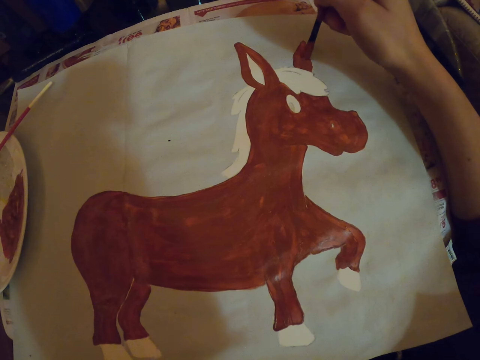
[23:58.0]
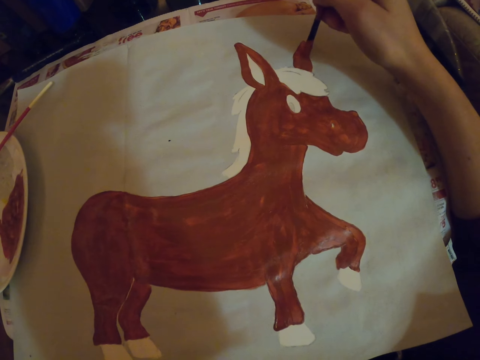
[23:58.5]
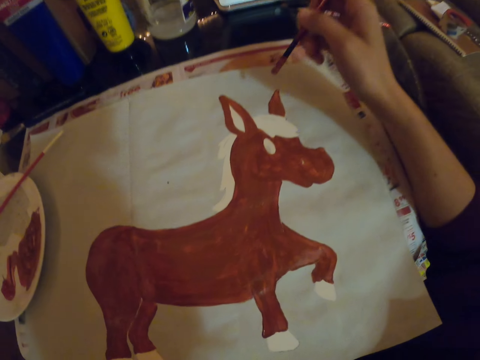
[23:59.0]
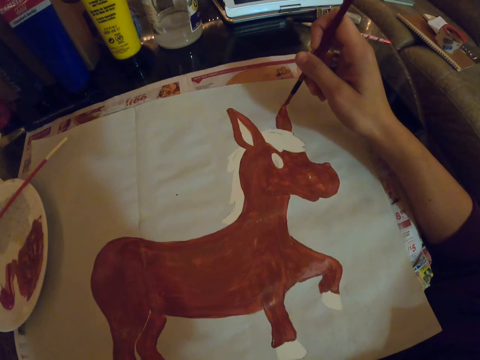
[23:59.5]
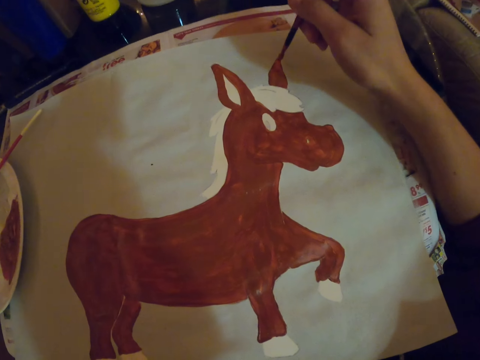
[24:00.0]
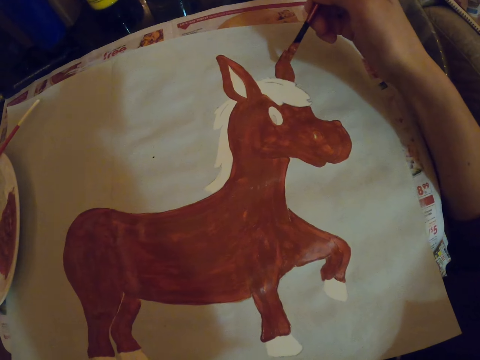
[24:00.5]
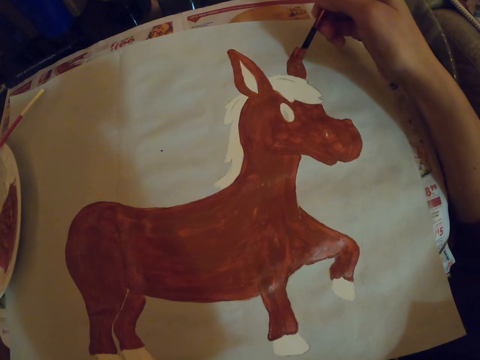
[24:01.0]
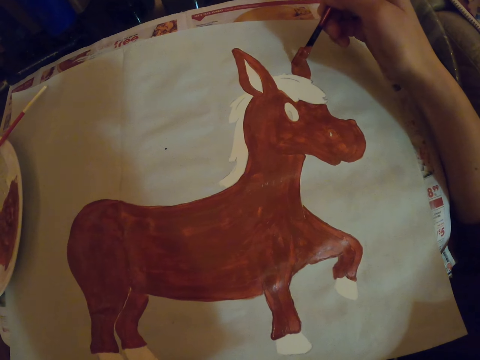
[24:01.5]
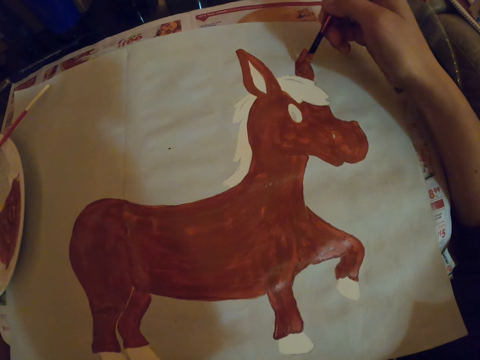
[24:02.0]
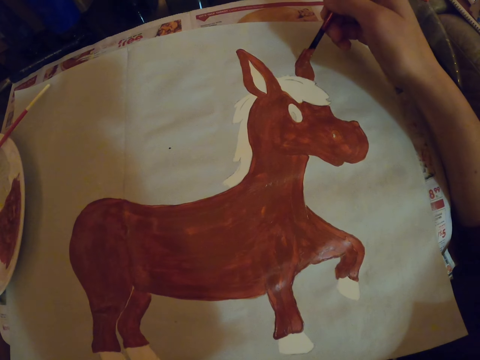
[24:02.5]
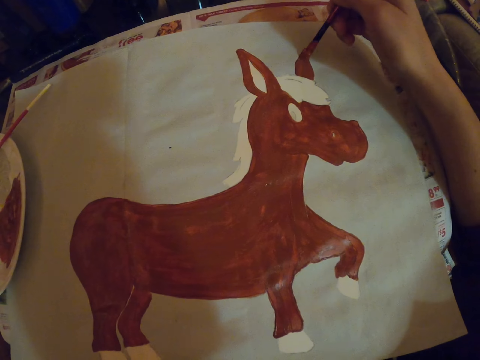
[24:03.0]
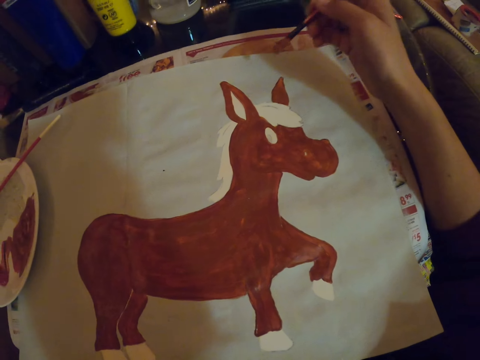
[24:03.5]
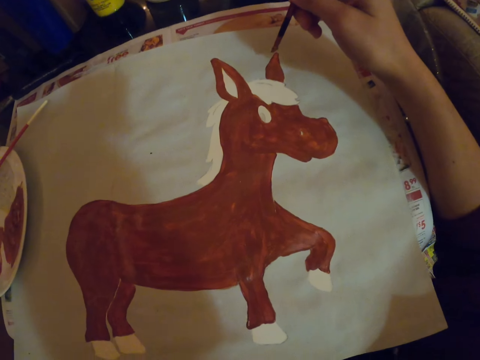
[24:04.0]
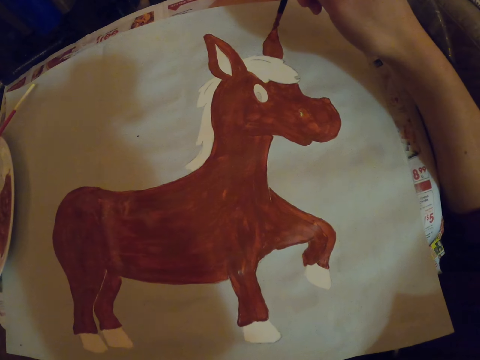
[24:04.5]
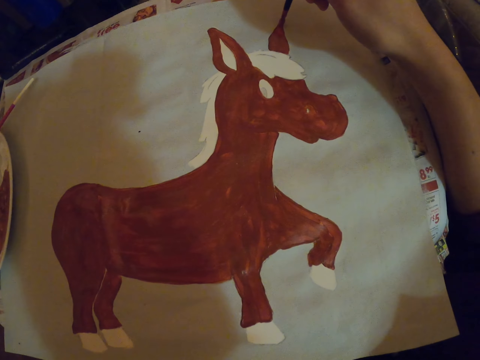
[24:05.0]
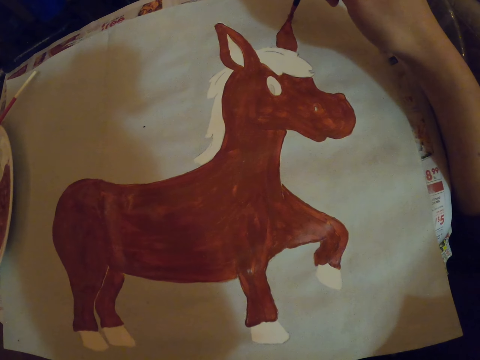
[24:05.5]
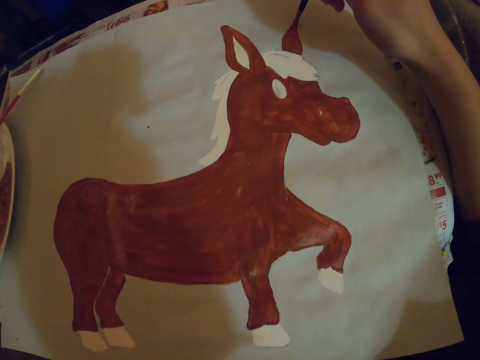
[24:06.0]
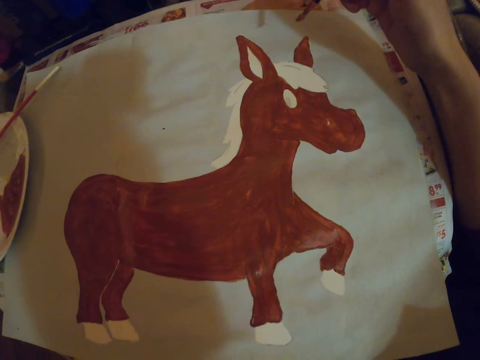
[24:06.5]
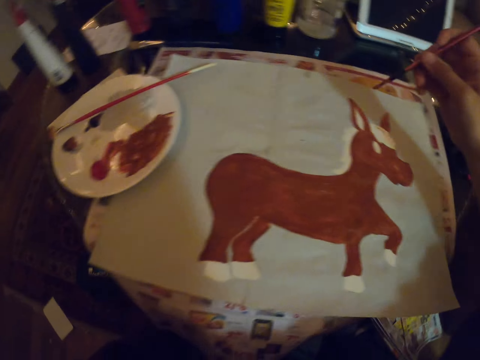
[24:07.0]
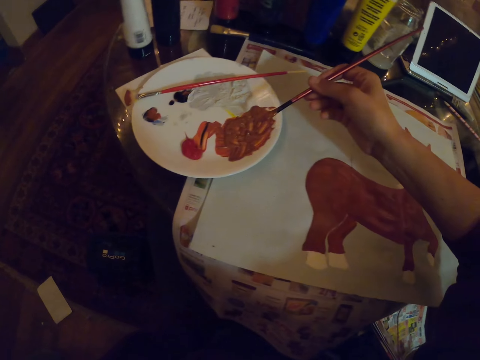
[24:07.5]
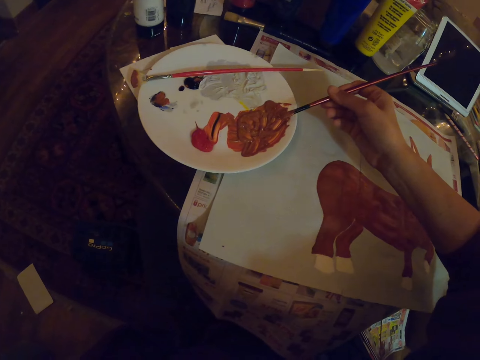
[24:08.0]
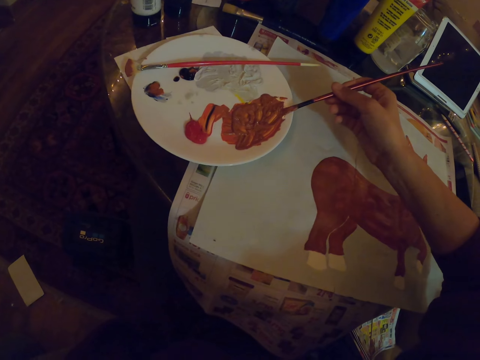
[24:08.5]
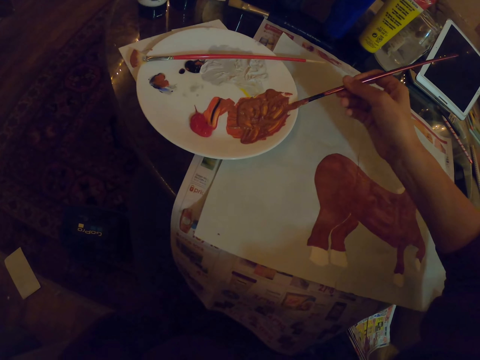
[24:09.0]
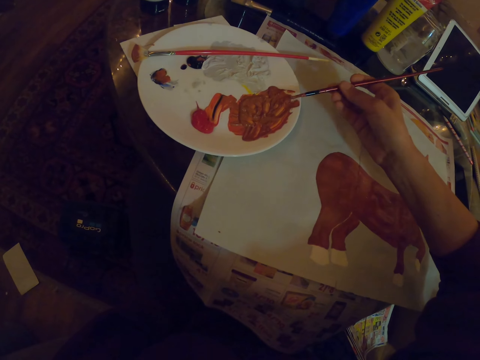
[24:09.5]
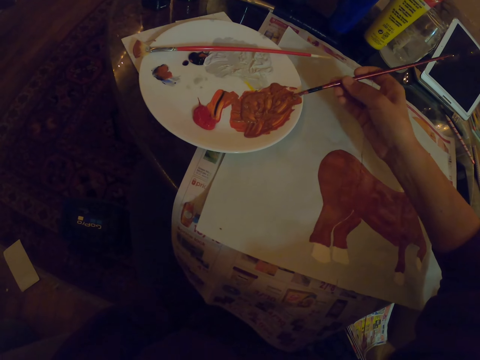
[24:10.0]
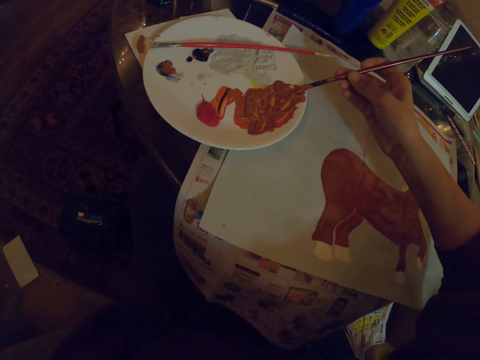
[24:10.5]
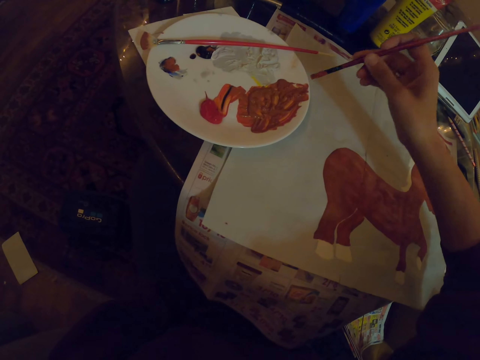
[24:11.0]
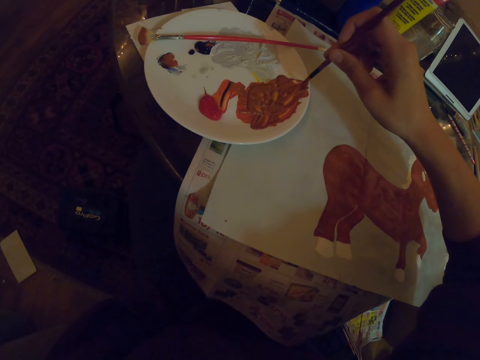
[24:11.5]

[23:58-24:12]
The camera wearer dips the art brush in the paint.

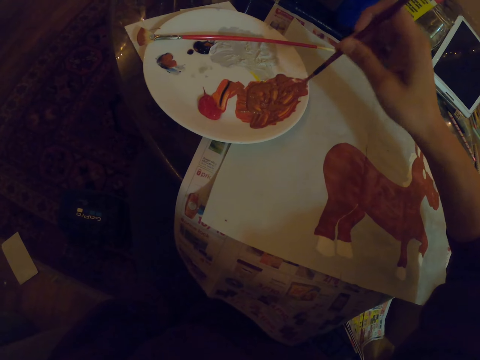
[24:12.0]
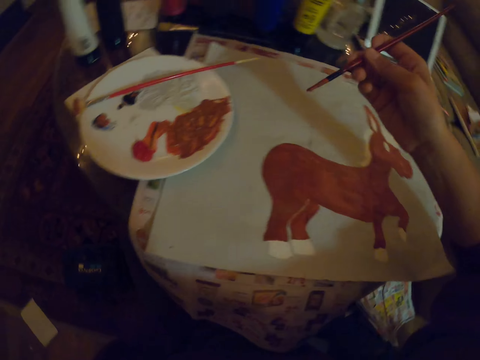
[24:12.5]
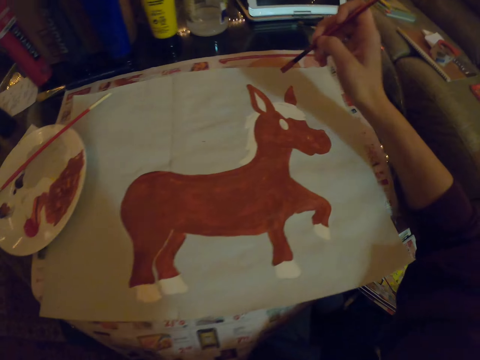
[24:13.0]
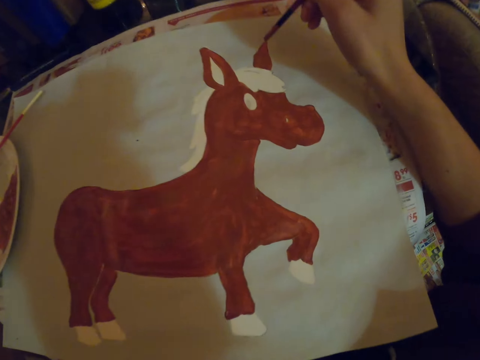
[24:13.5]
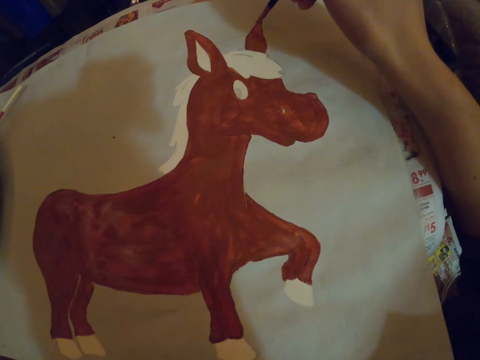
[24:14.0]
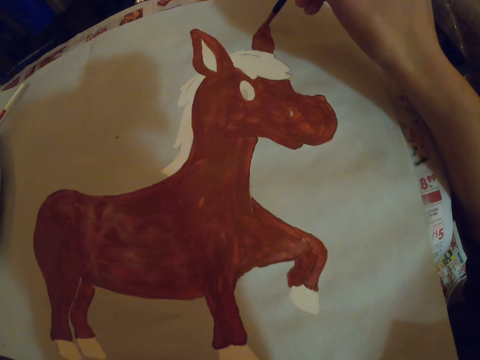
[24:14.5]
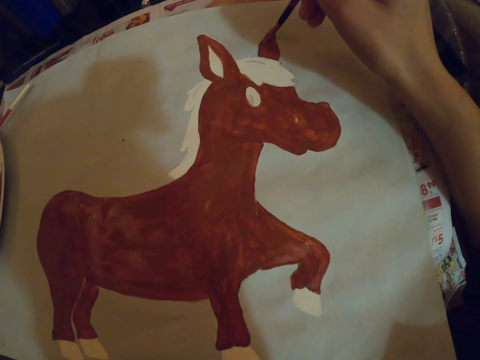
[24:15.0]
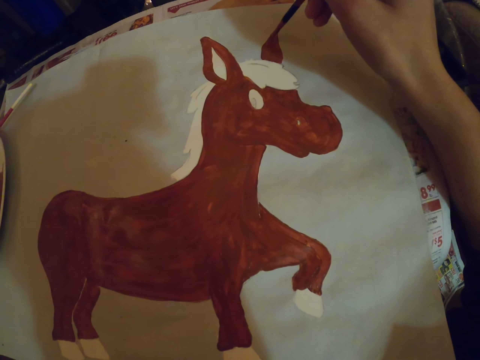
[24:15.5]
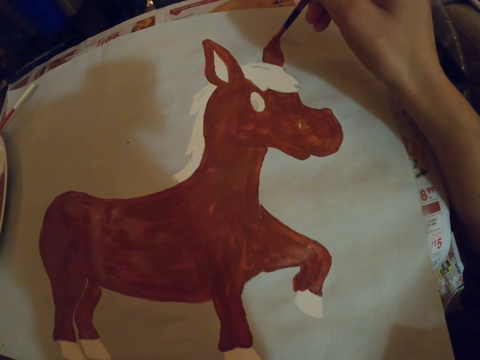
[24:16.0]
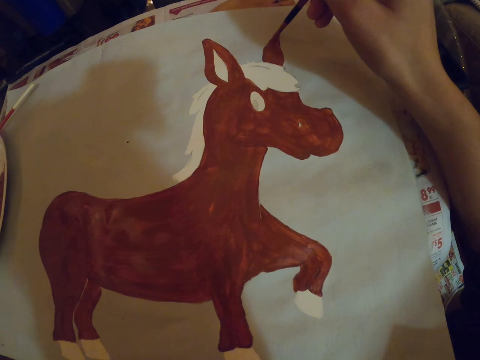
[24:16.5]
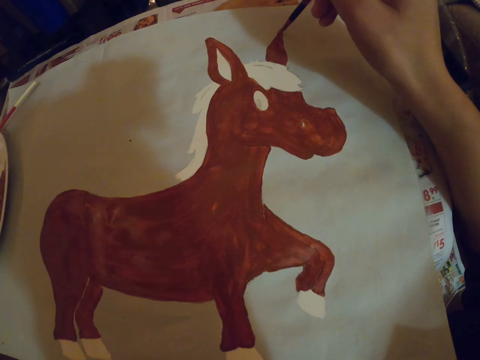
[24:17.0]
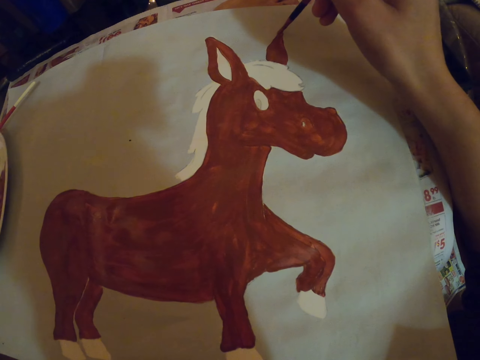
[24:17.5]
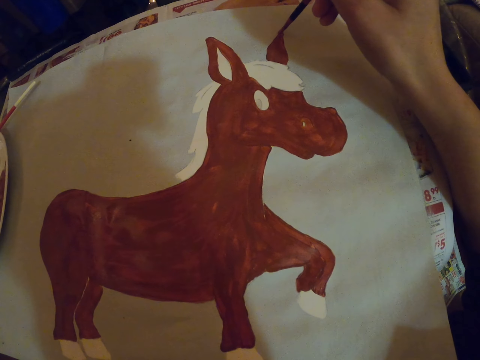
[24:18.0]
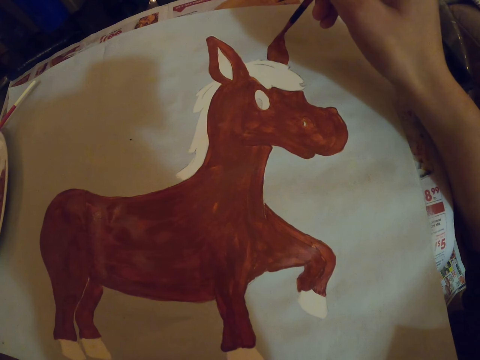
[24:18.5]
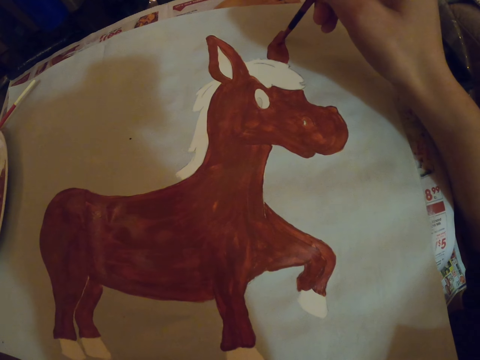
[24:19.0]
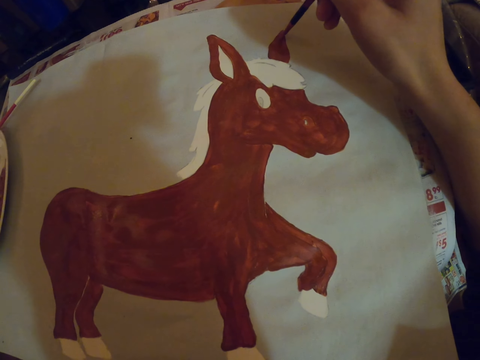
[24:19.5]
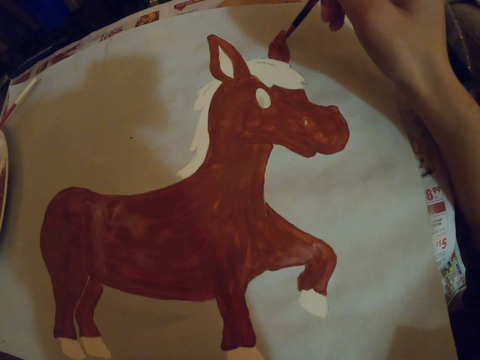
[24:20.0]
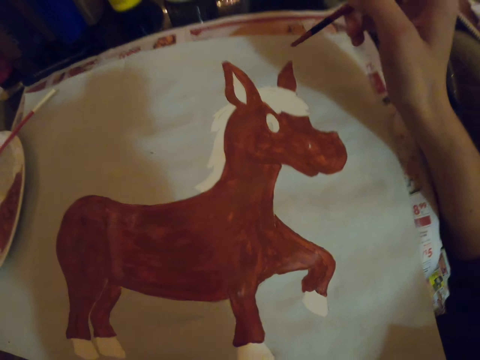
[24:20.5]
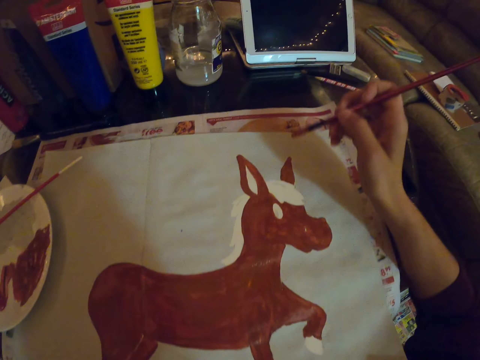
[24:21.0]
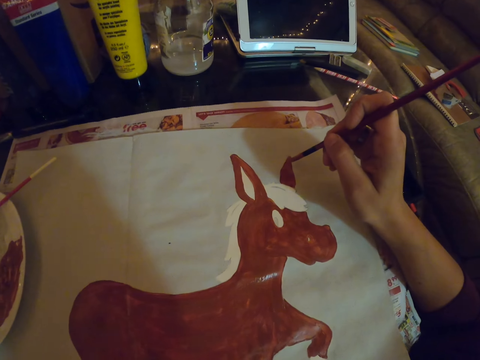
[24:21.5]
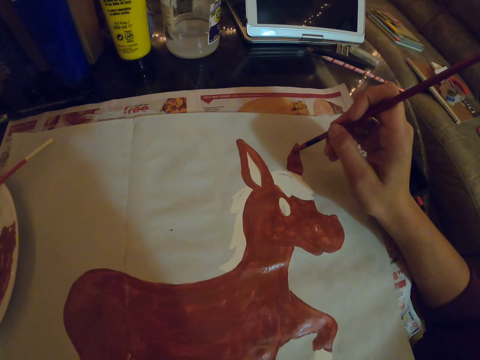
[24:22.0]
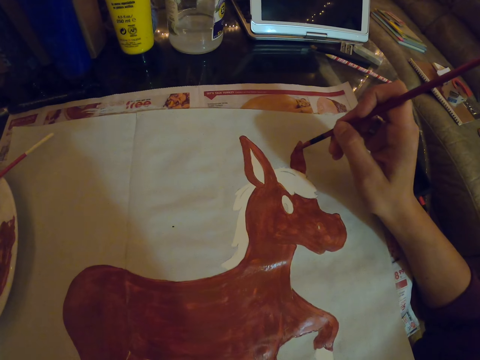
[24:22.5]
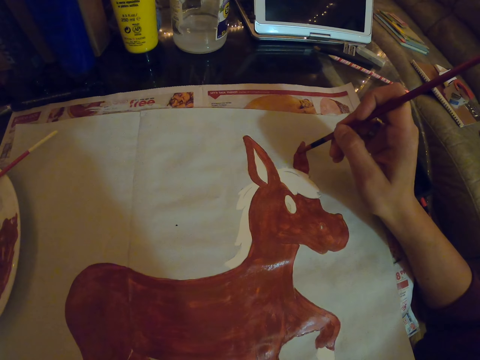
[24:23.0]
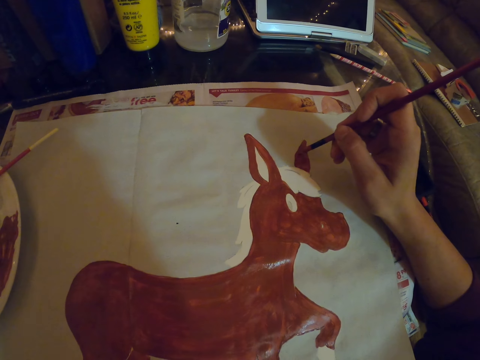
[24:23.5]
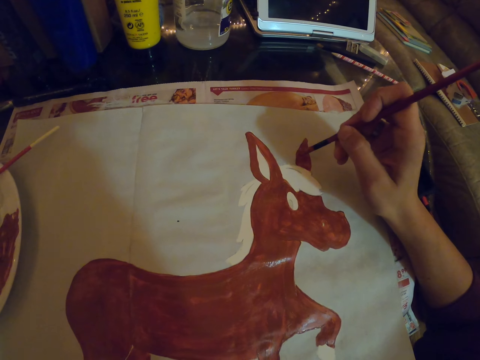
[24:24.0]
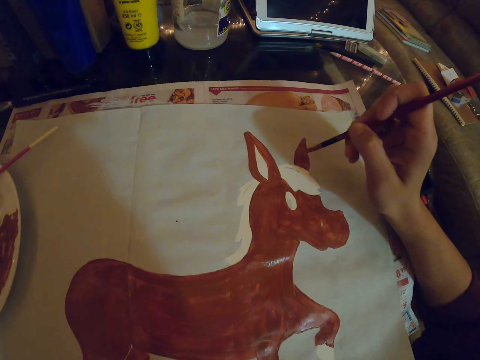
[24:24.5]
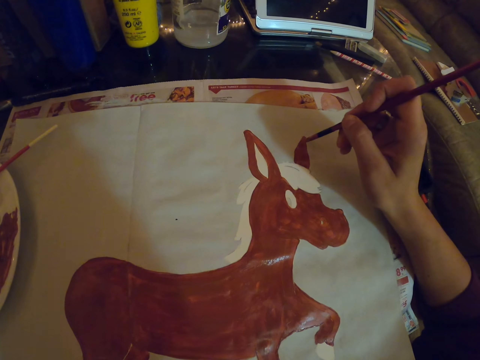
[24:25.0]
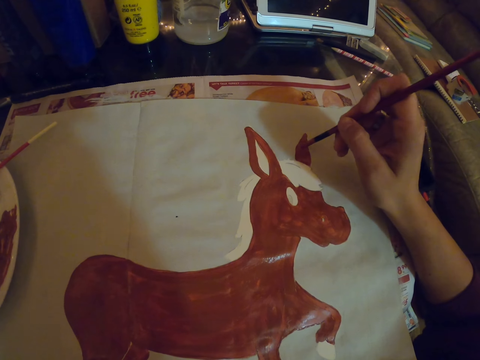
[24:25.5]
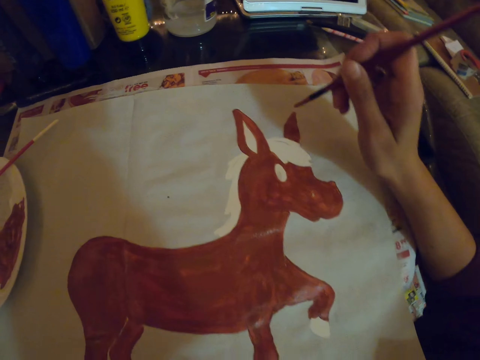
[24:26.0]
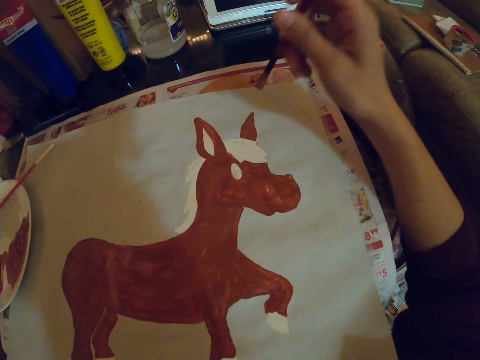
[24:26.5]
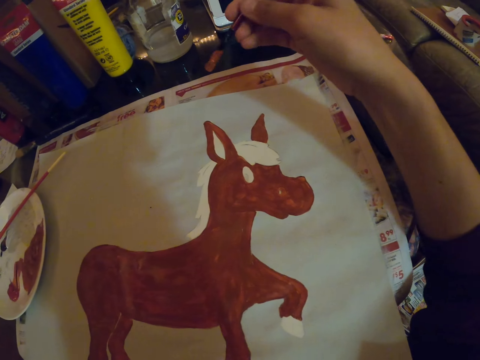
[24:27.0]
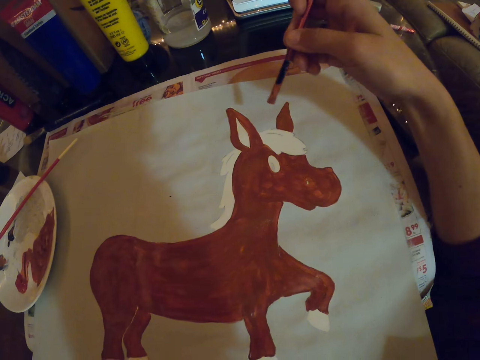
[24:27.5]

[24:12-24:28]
The camera wearer repaints the sketch on a paper with an art brush. They pause and hold the art brush. They repaint the sketch with the art brush. They pause and hold the art brush.
